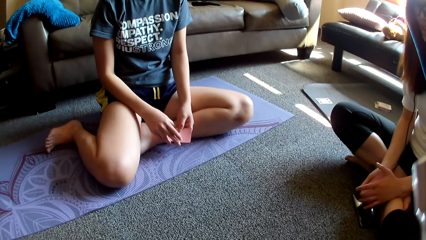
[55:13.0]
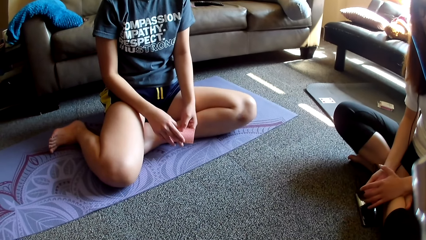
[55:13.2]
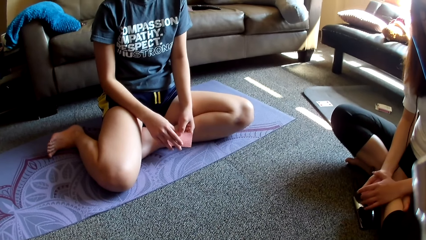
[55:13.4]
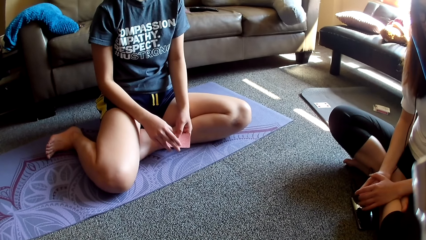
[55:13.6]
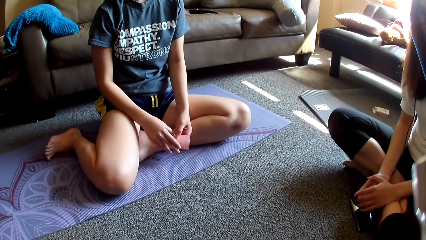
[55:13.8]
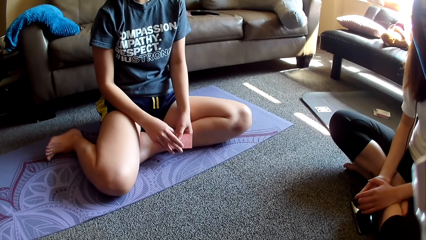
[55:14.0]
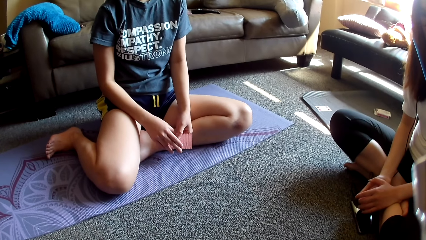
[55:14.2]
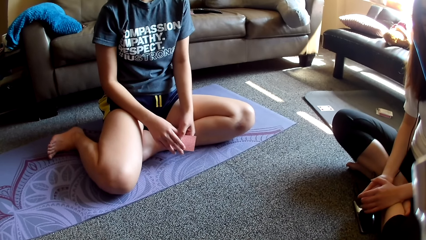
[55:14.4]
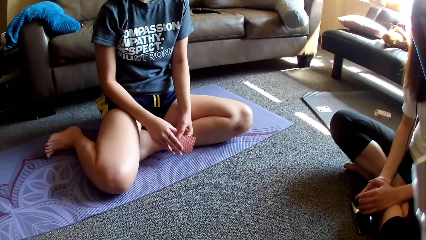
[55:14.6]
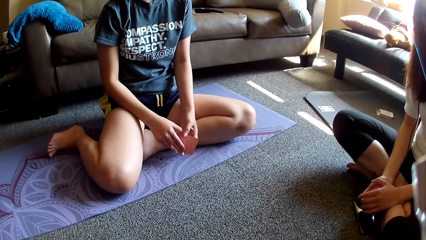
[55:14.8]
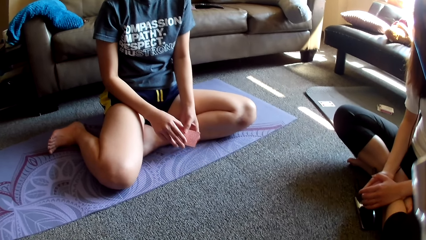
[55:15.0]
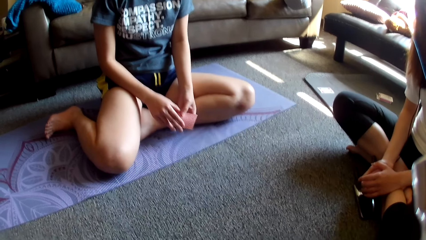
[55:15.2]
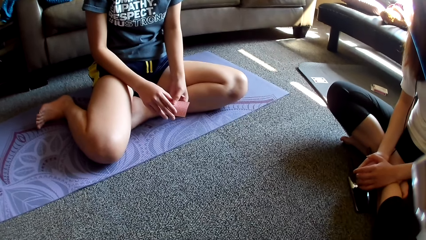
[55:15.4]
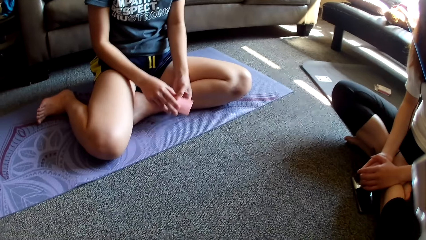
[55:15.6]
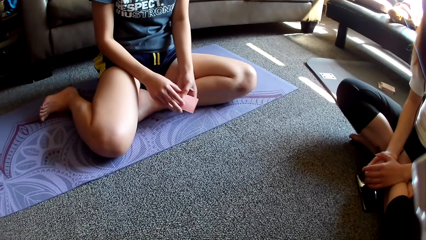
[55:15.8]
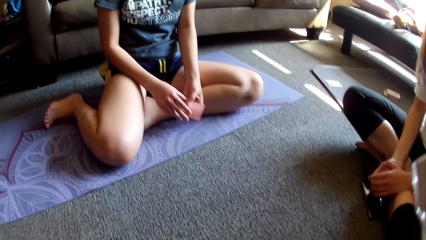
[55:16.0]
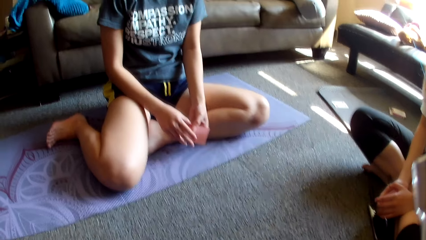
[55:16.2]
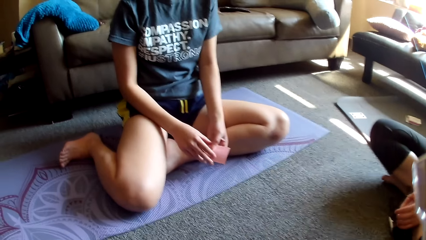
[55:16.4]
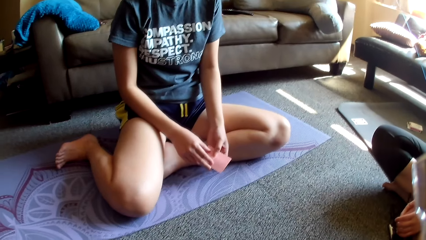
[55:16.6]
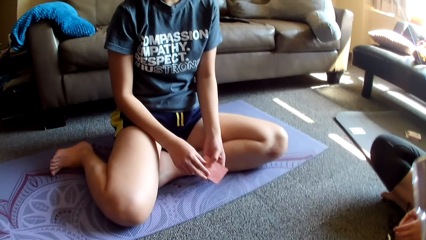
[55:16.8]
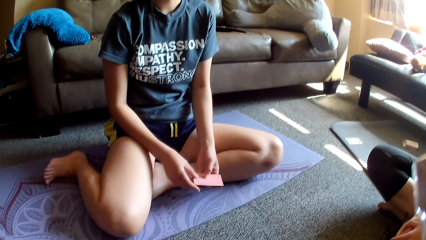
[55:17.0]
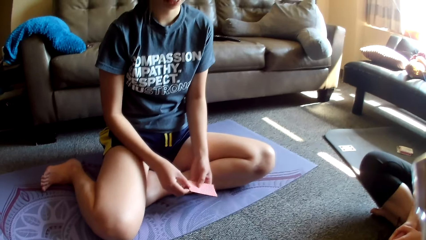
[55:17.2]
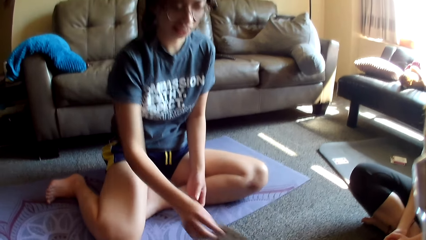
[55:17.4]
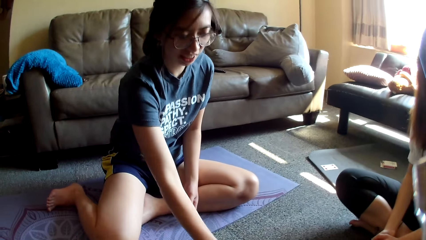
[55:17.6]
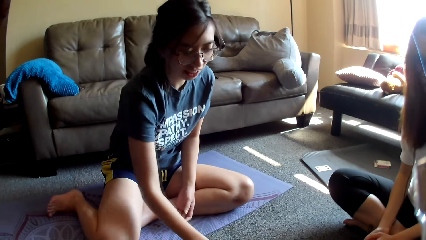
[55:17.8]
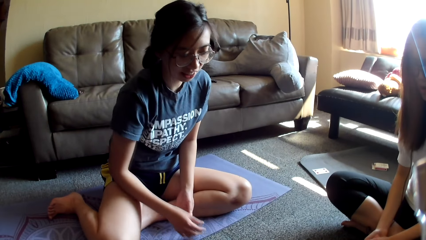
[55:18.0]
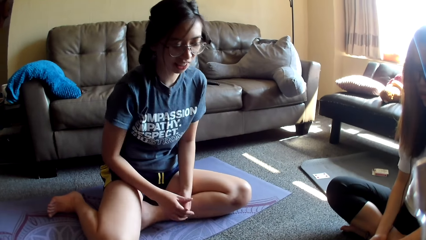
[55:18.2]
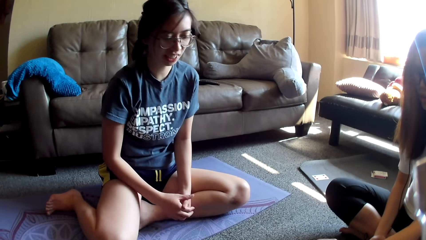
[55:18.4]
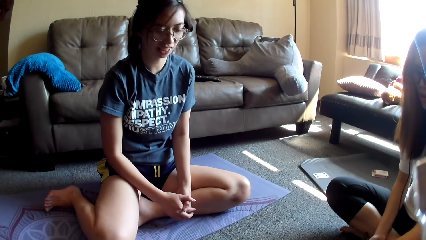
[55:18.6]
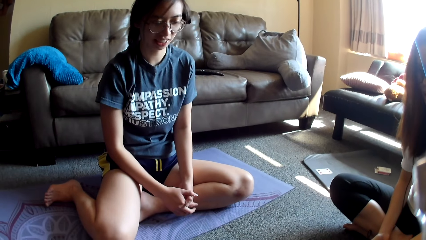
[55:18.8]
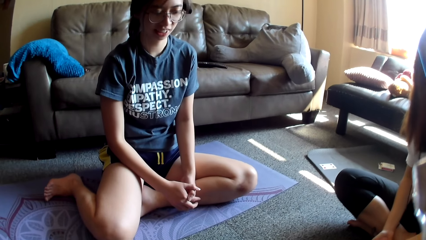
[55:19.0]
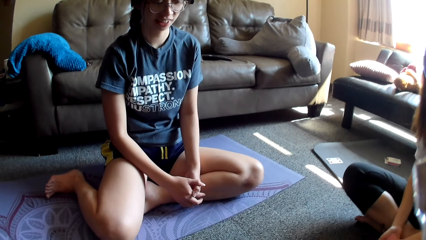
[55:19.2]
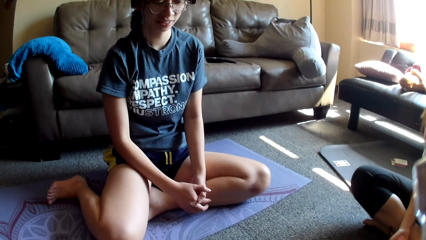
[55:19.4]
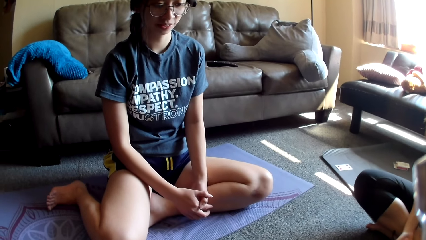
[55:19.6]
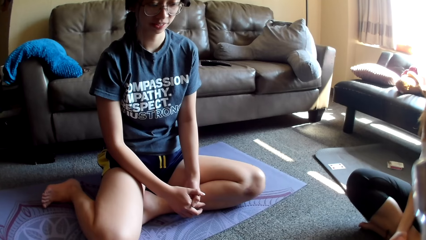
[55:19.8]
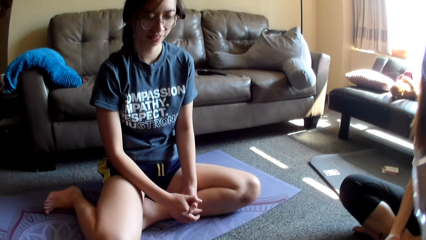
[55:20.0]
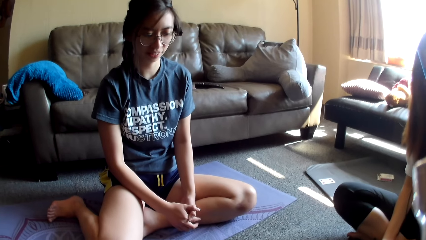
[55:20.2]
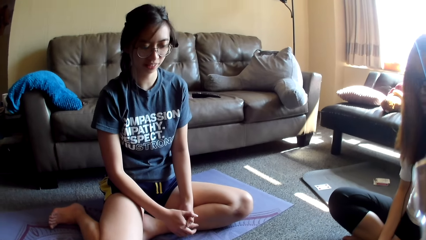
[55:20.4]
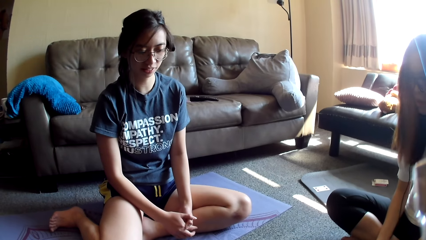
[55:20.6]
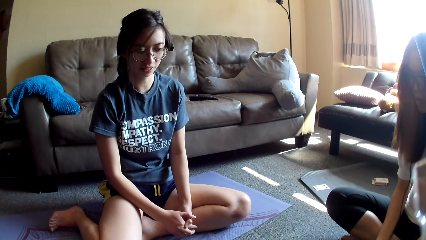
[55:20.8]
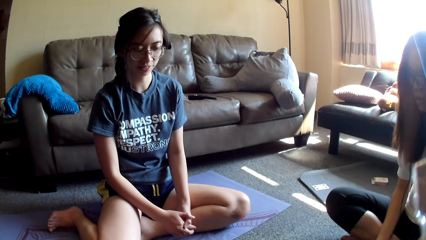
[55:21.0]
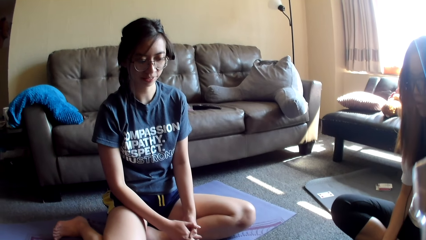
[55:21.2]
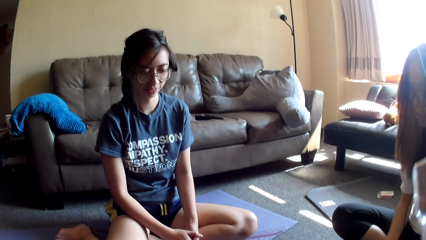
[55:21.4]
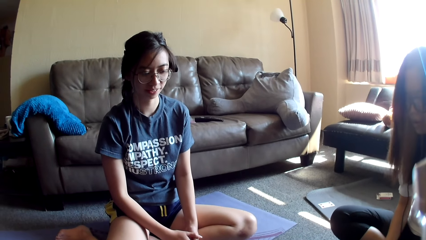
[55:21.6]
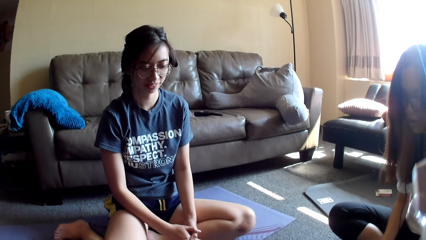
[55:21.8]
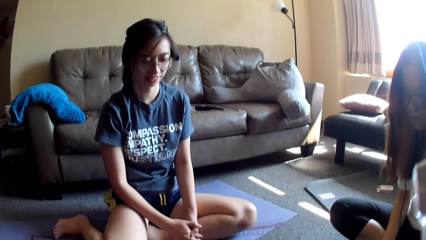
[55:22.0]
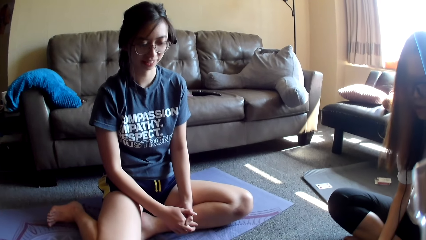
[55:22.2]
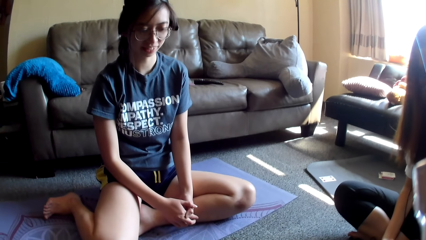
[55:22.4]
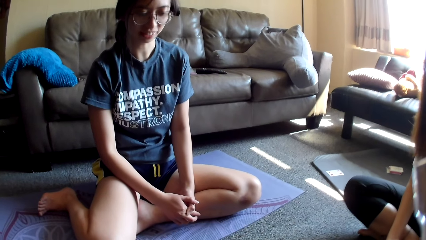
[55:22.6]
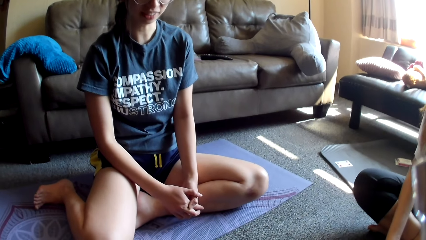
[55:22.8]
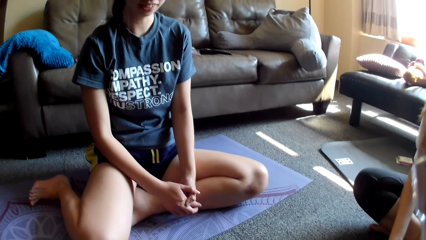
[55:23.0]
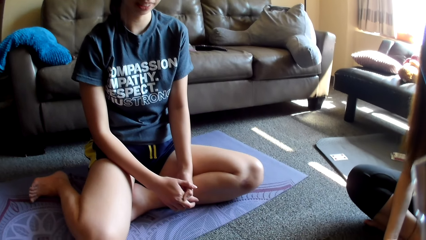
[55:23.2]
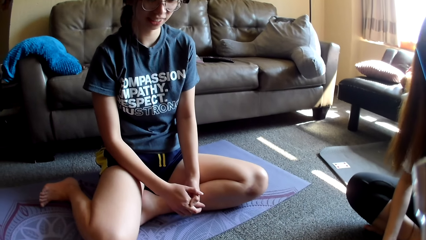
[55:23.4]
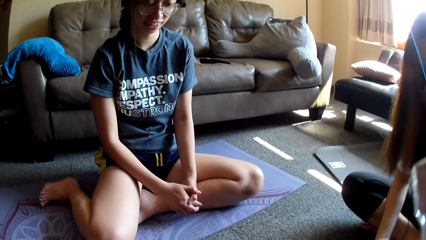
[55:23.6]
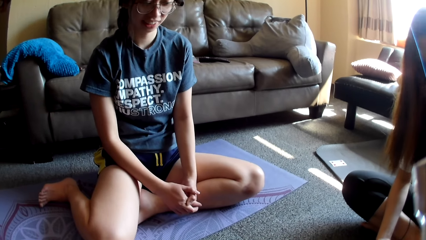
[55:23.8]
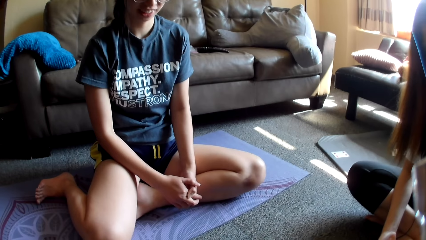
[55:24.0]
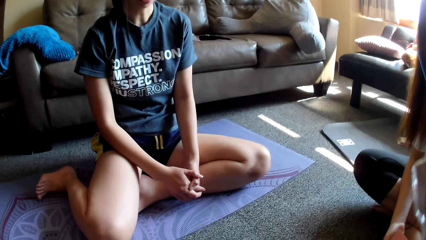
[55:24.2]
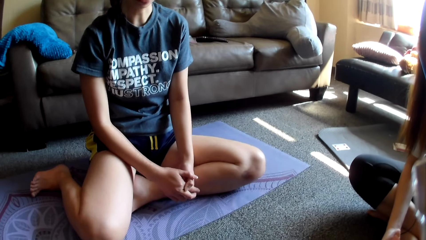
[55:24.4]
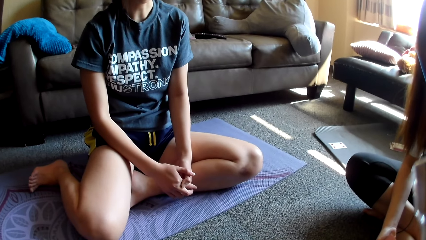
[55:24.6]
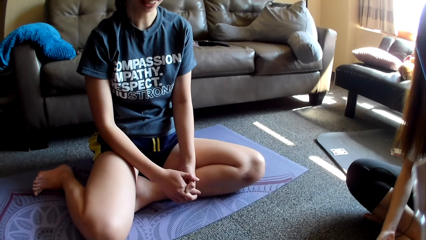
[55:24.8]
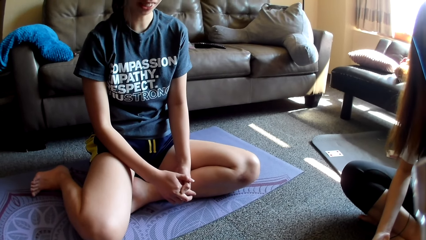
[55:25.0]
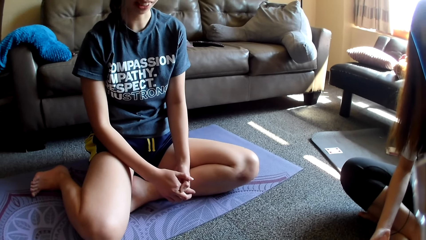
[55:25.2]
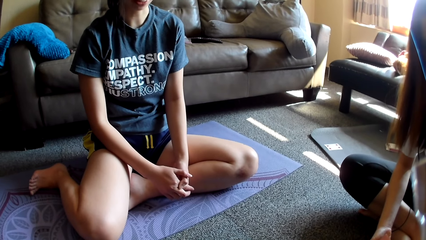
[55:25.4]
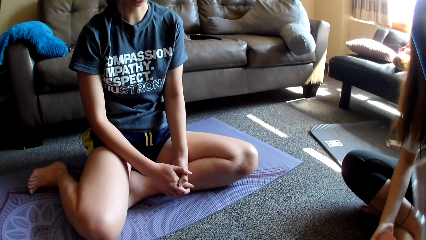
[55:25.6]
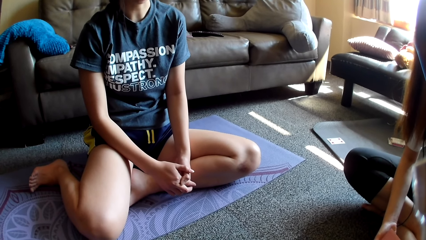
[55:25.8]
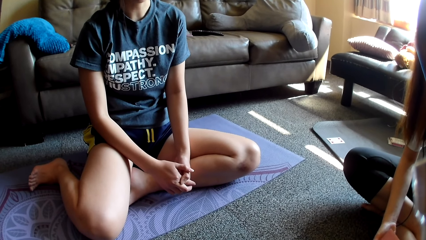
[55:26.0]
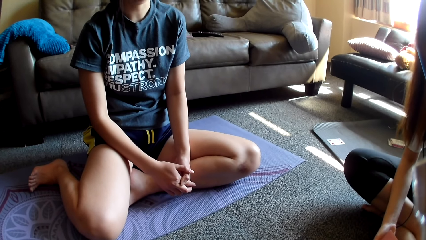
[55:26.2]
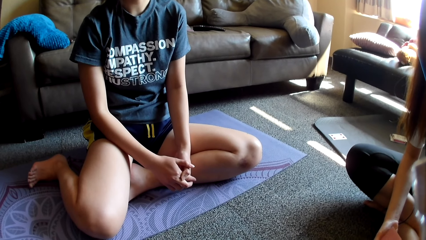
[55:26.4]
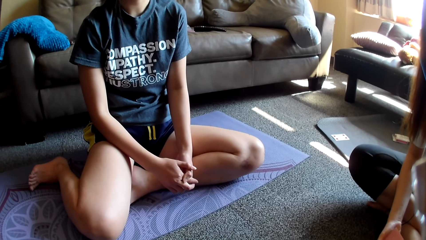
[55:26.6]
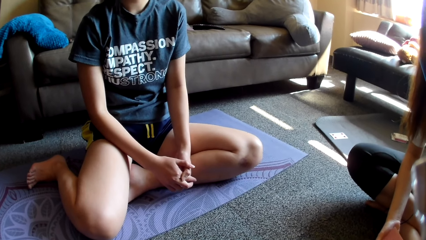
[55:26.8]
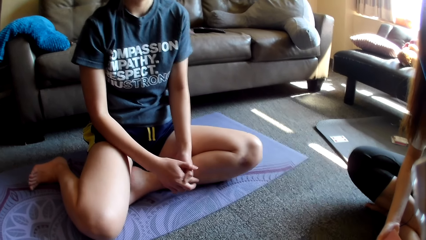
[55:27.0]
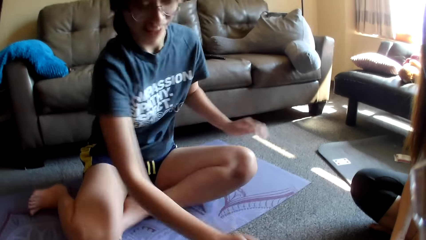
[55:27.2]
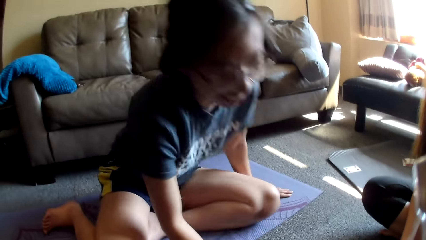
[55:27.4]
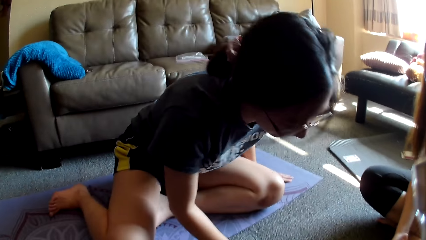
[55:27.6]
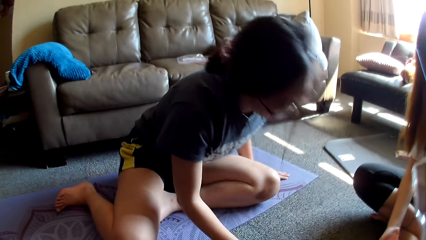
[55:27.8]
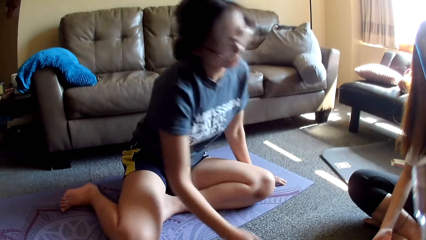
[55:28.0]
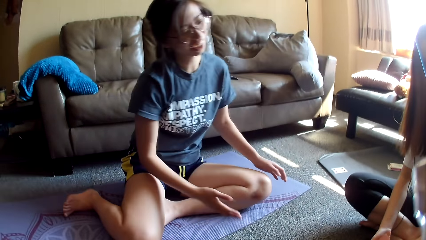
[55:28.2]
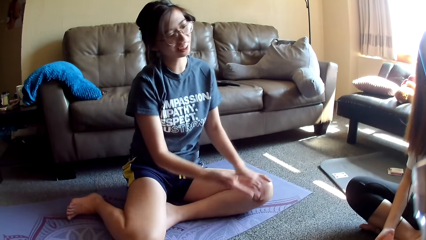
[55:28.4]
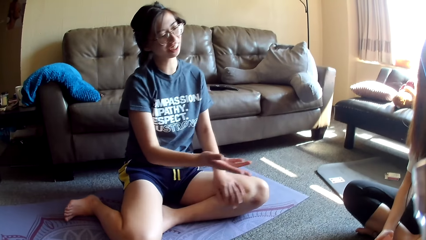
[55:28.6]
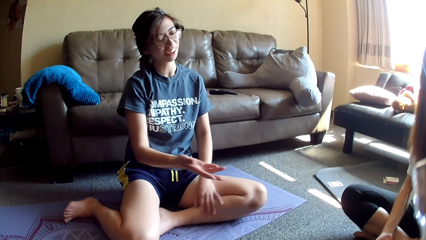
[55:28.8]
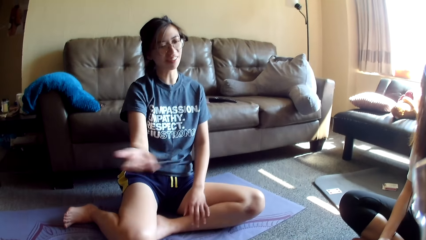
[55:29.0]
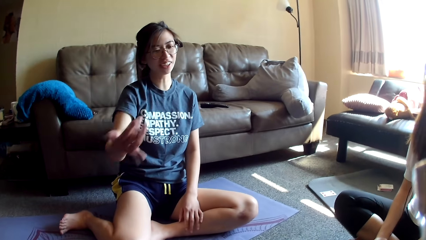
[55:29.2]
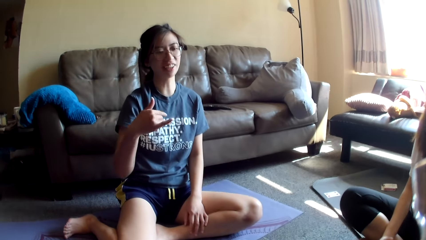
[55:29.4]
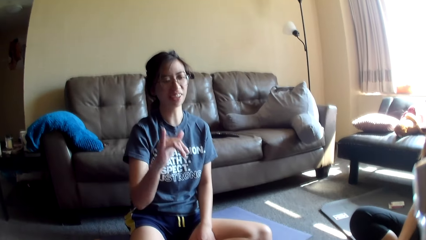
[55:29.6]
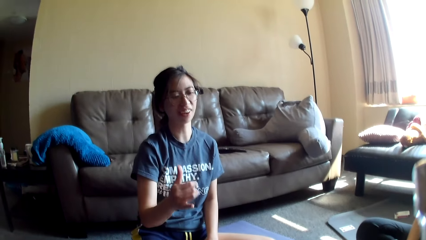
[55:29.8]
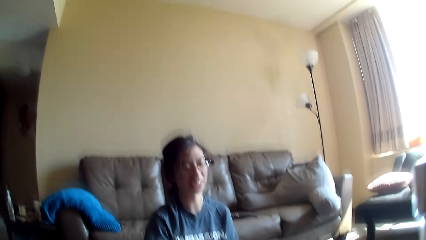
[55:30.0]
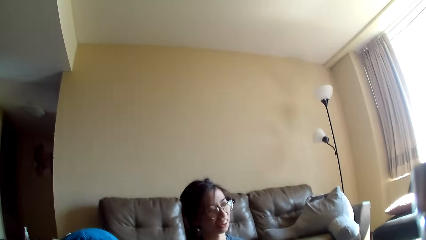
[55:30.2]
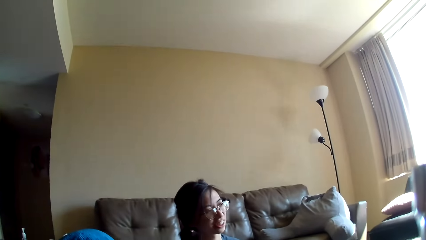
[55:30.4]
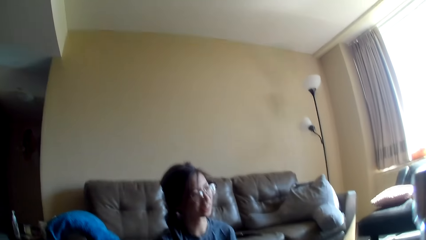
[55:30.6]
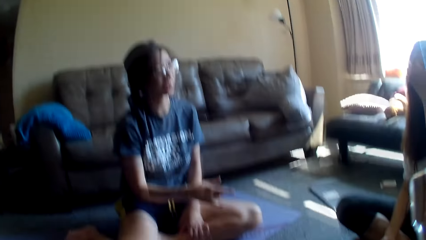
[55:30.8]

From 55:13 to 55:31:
A lady moves cards. Another lady places a card on the floor and crosses hands. The first lady moves a hand. The other lady rests a hand on the floor, leans on the floor, removes the hand from the floor and swings a hand.
